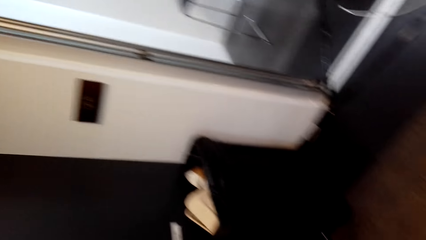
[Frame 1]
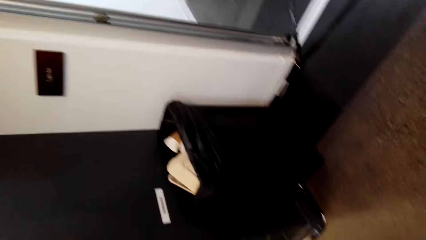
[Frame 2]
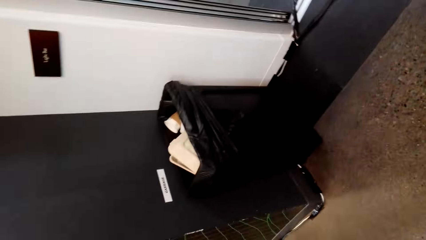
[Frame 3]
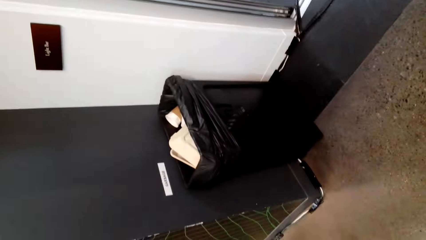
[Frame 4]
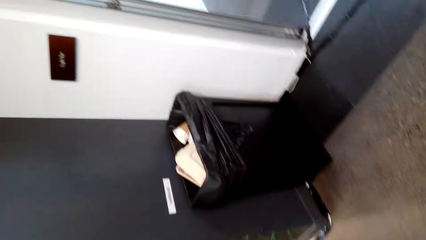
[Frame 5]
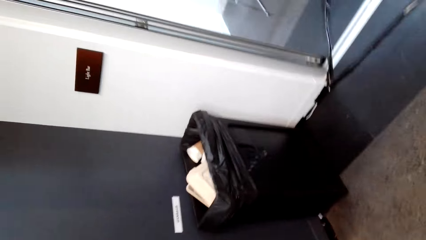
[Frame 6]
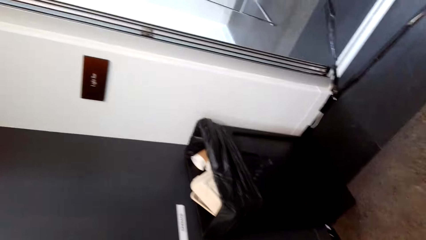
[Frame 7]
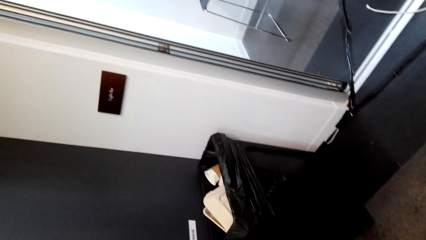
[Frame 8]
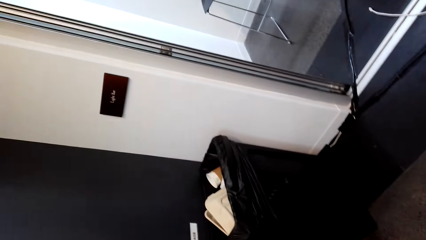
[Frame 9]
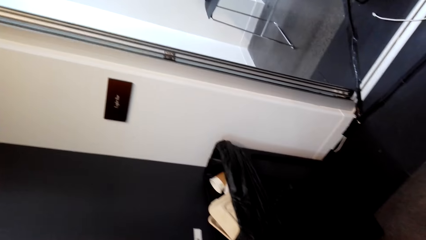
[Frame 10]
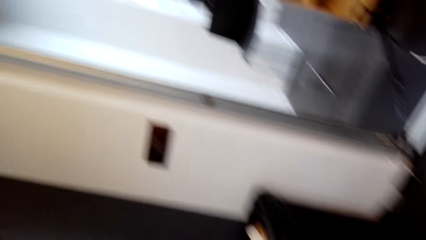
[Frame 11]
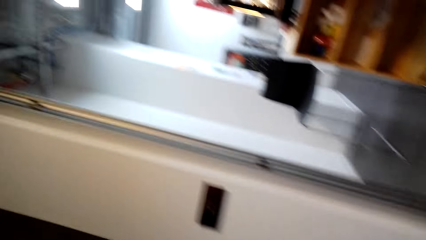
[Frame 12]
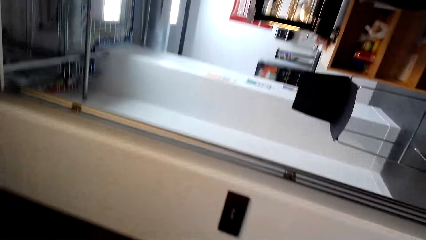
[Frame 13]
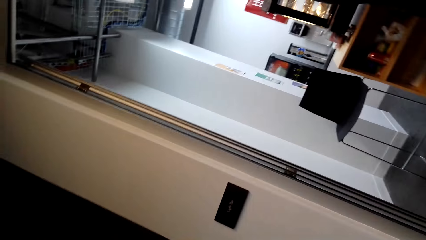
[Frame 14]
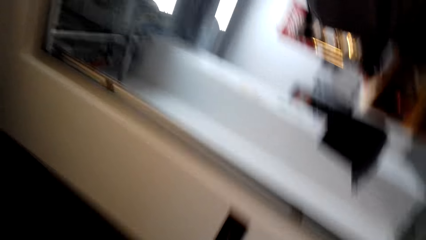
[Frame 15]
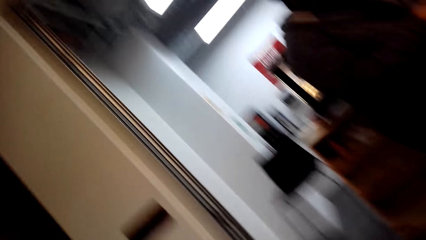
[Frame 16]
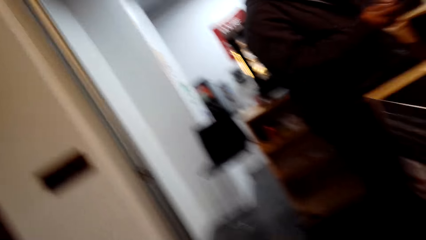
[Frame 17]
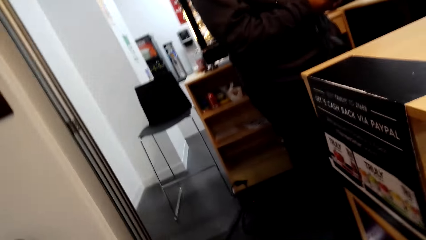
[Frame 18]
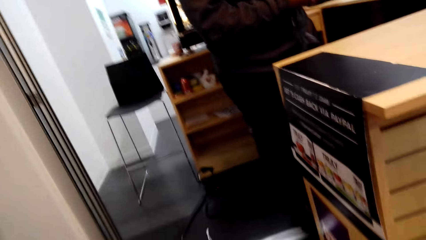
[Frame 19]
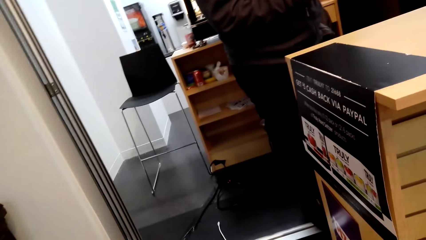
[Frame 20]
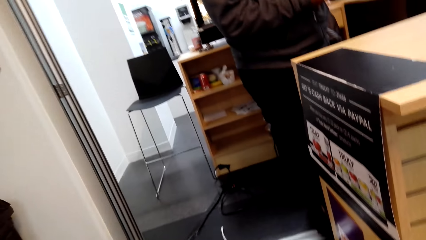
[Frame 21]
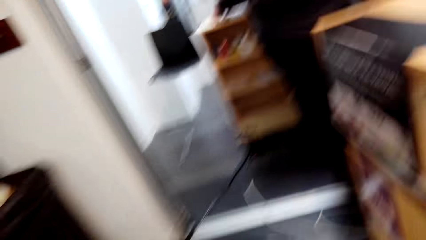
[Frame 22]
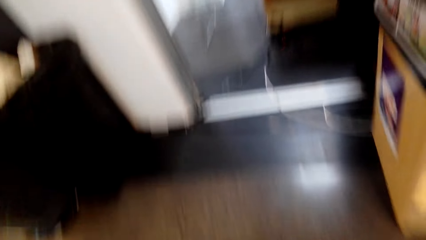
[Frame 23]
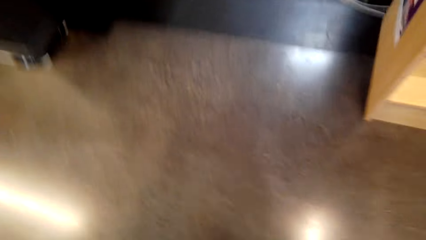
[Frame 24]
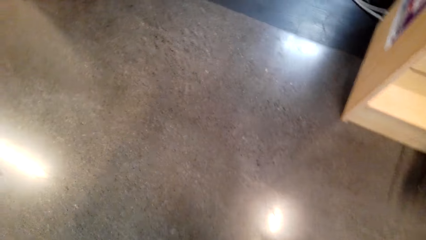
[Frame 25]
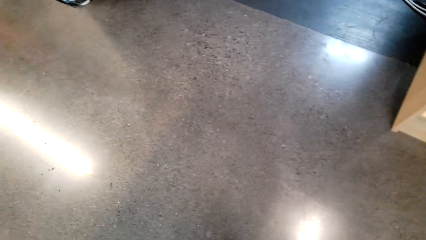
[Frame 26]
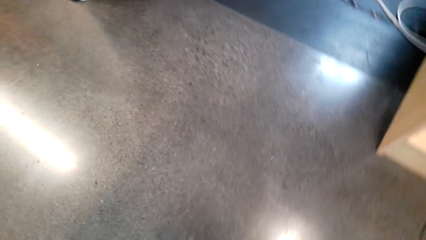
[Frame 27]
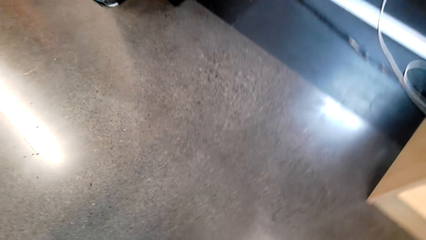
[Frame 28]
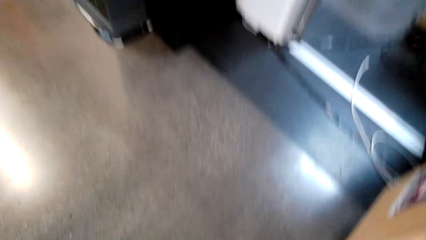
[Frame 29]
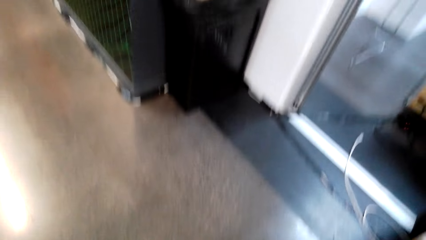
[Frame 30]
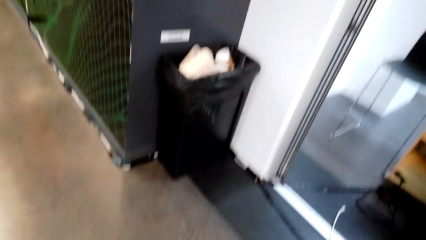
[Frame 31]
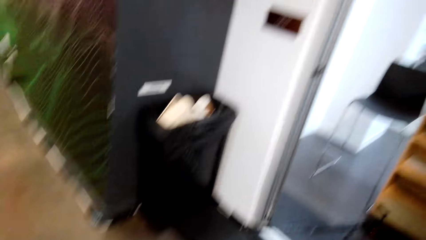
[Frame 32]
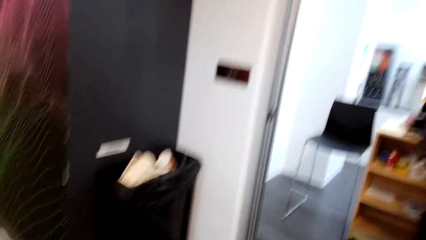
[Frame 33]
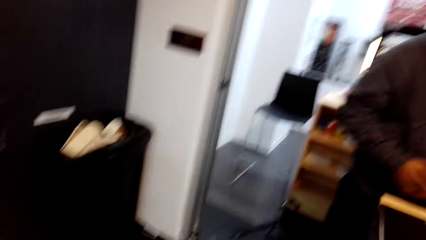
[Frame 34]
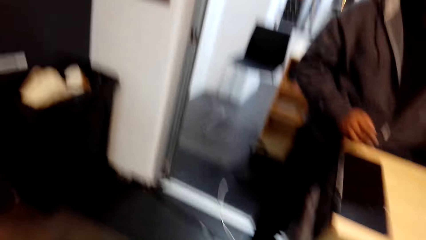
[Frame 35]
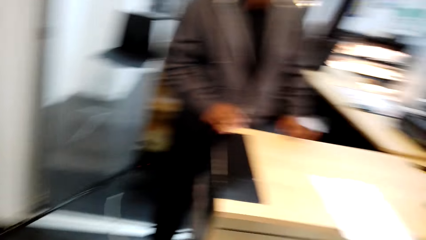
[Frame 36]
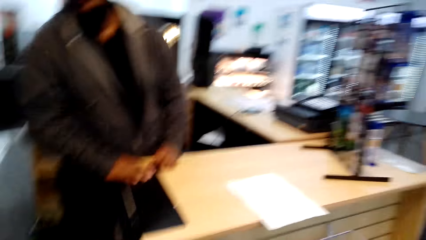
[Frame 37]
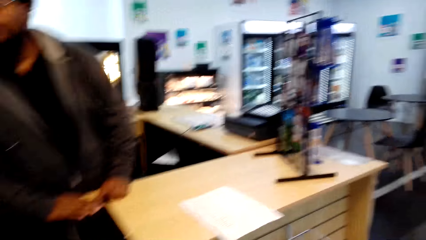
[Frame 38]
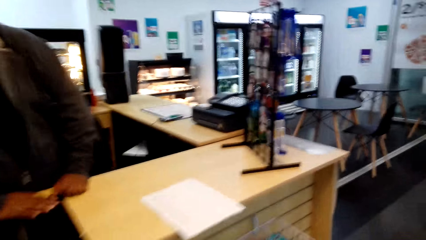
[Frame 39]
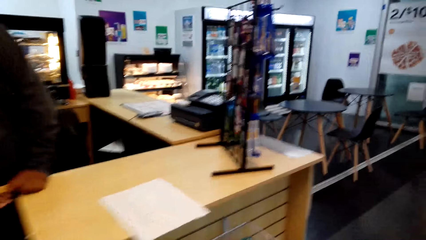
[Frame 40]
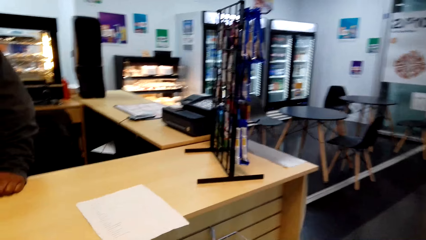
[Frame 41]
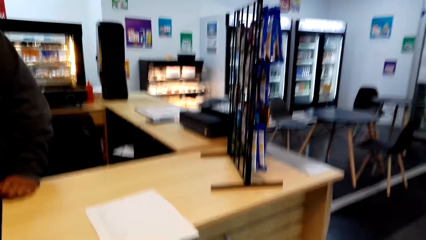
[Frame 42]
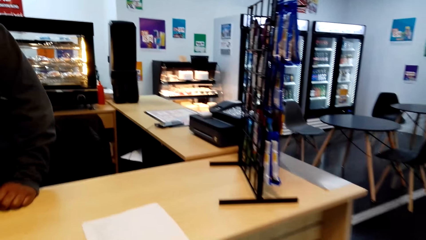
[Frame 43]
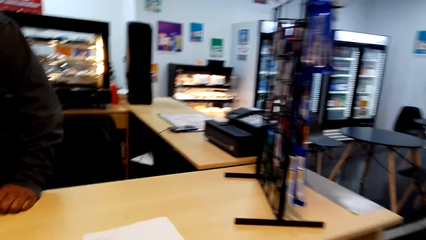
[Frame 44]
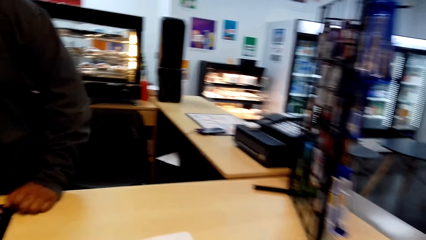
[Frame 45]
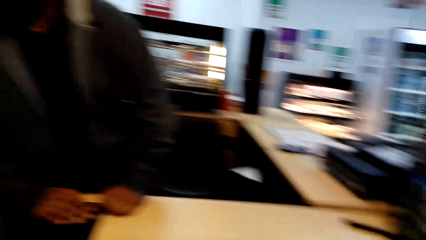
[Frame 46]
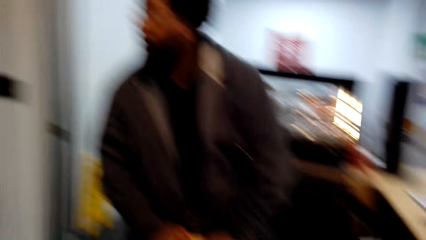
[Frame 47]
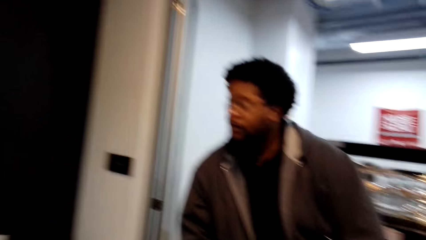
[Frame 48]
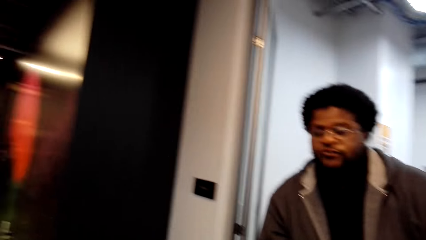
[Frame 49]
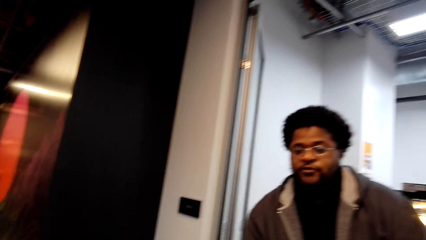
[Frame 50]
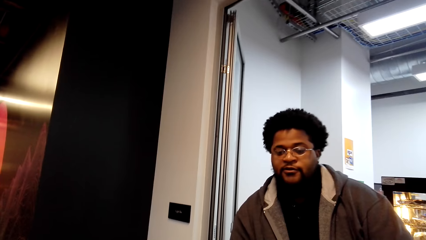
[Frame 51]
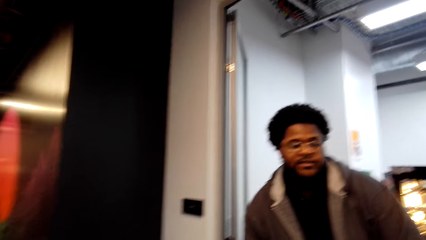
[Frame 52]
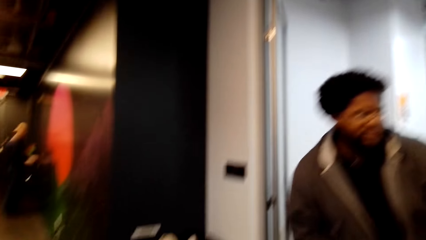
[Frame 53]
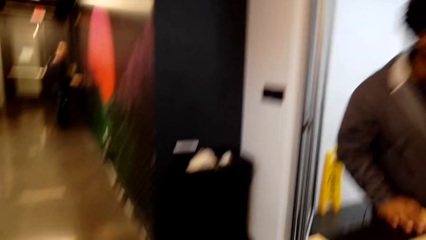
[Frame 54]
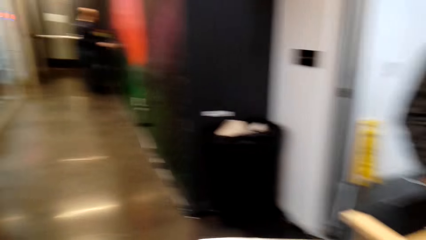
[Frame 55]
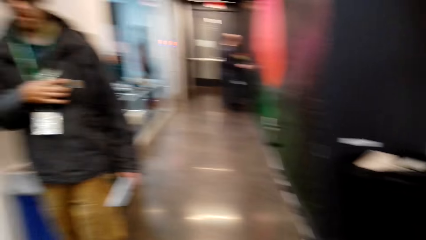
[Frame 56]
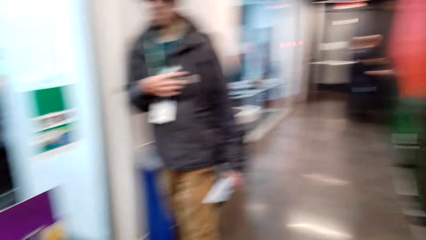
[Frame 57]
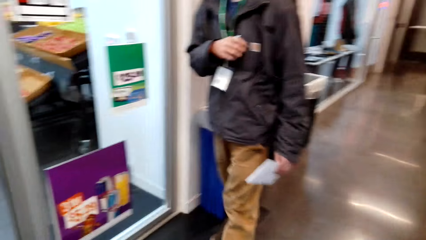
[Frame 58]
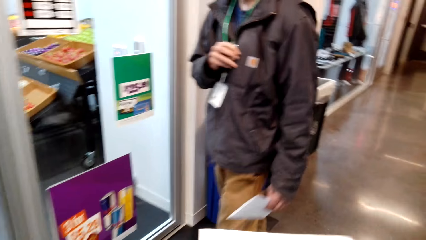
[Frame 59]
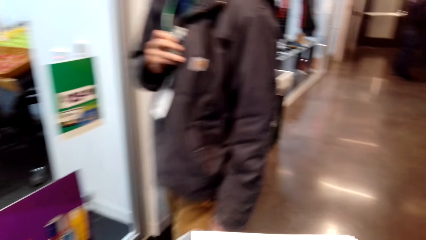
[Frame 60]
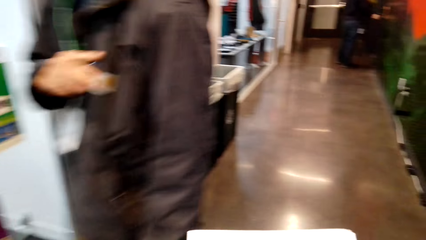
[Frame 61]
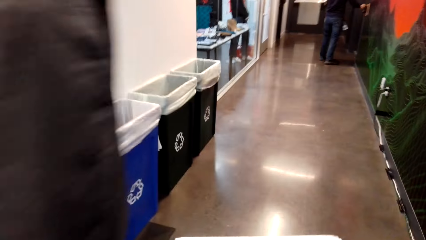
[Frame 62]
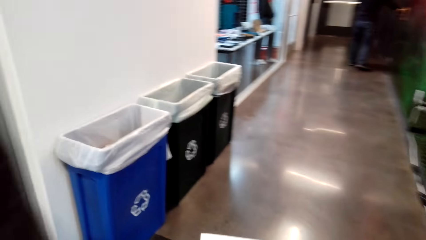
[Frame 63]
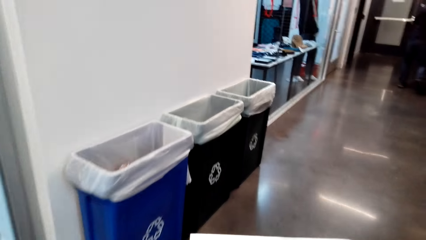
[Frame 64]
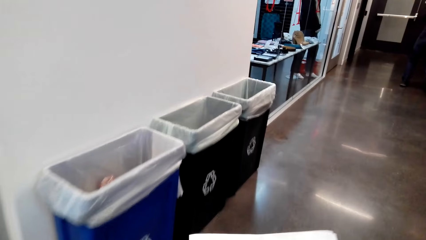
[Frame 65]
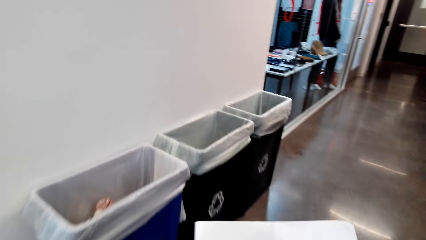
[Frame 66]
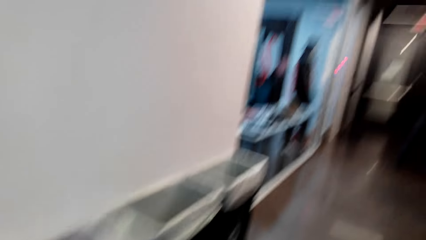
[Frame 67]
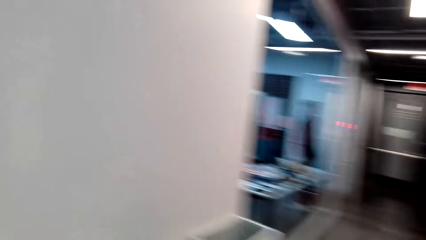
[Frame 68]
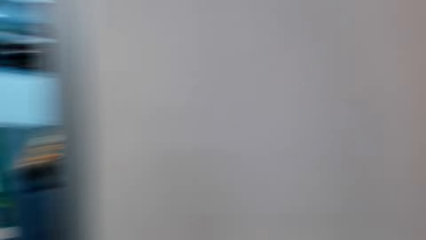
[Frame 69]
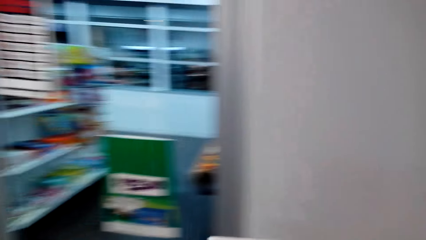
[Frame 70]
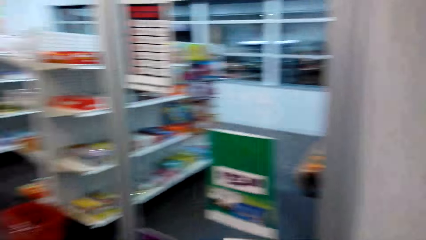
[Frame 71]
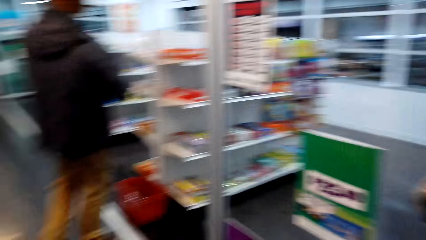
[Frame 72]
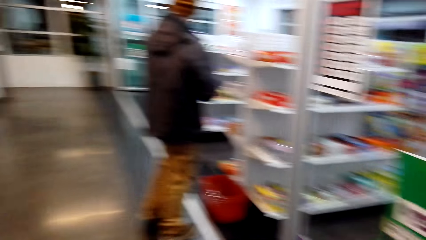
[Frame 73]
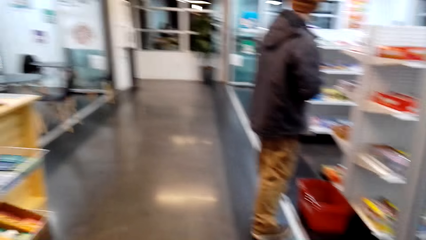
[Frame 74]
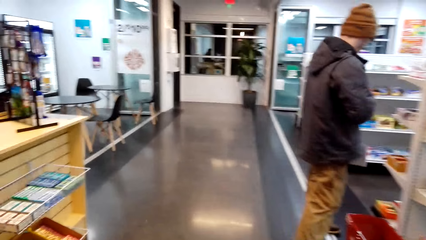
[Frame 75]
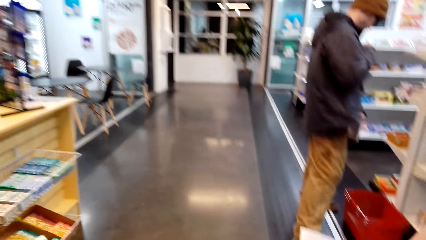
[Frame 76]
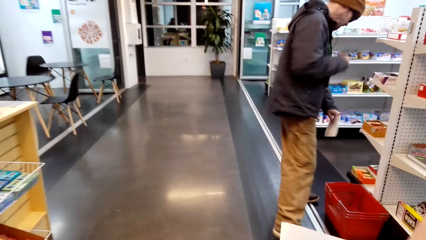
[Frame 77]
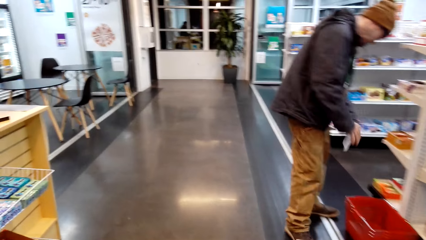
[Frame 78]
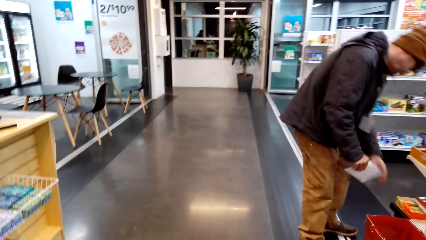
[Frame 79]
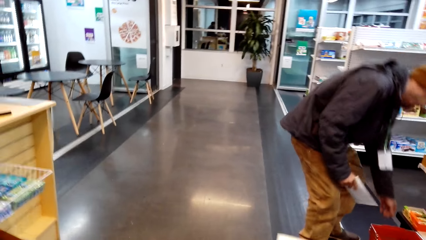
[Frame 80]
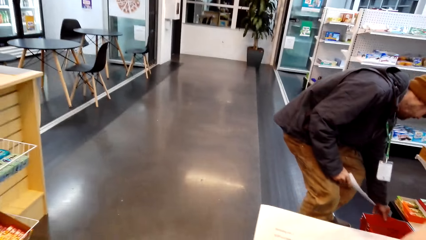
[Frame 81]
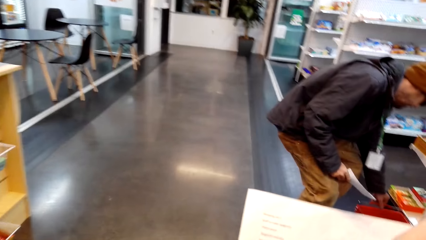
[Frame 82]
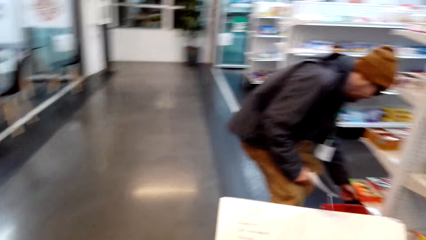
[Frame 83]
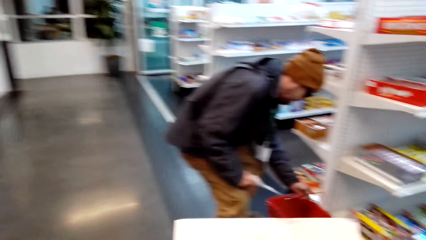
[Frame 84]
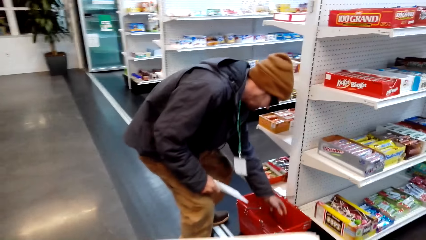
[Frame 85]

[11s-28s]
The camera wearer looks on. They walk around the room. A person talks to the camera wearer. The camera wearer looks around.
